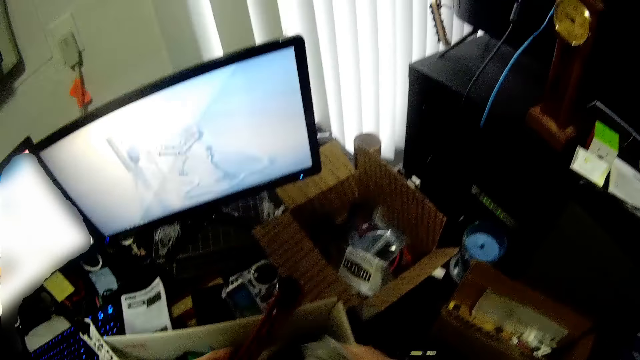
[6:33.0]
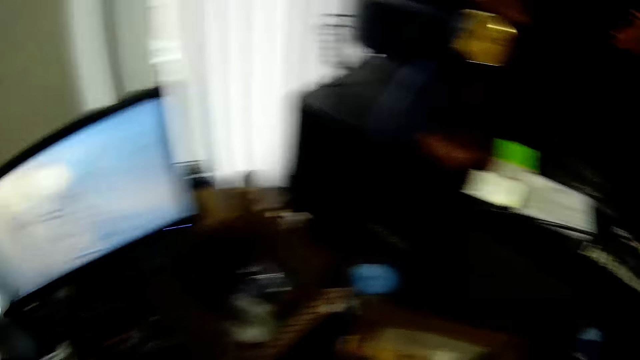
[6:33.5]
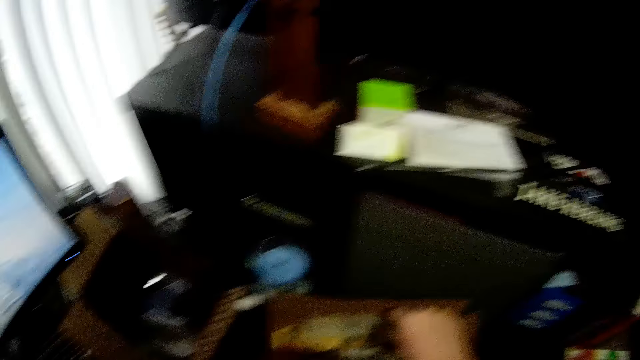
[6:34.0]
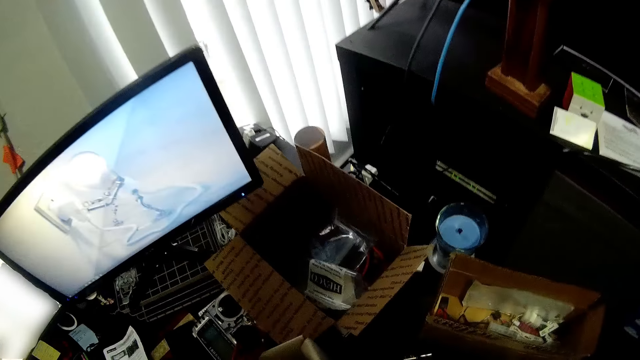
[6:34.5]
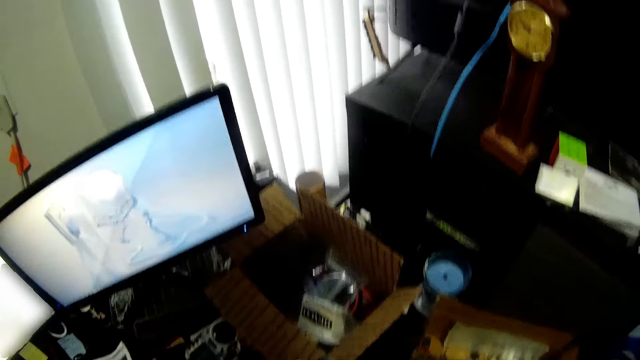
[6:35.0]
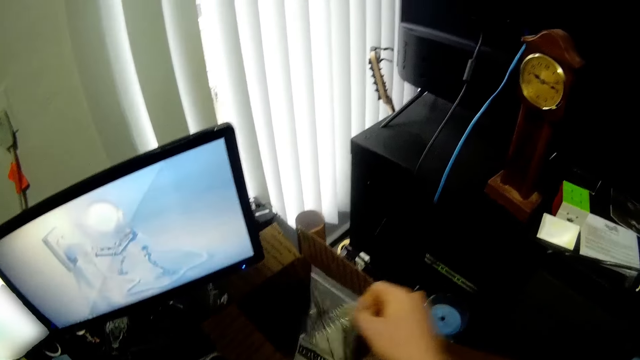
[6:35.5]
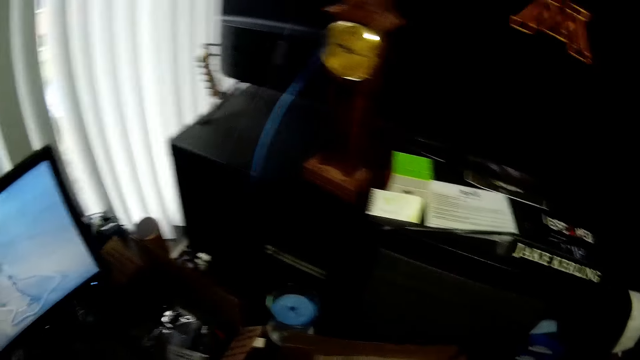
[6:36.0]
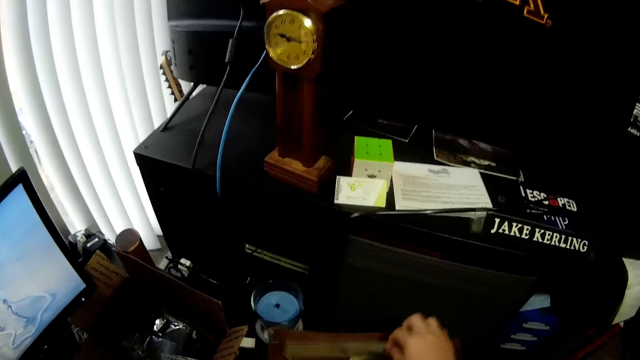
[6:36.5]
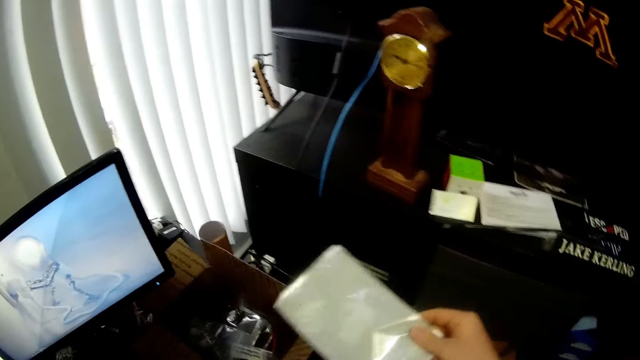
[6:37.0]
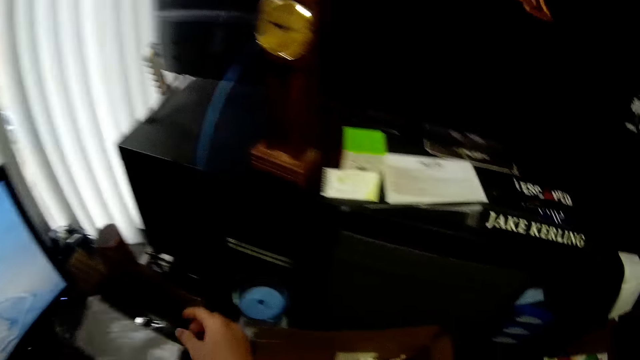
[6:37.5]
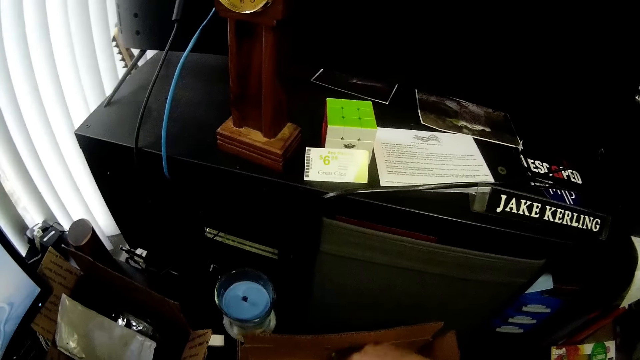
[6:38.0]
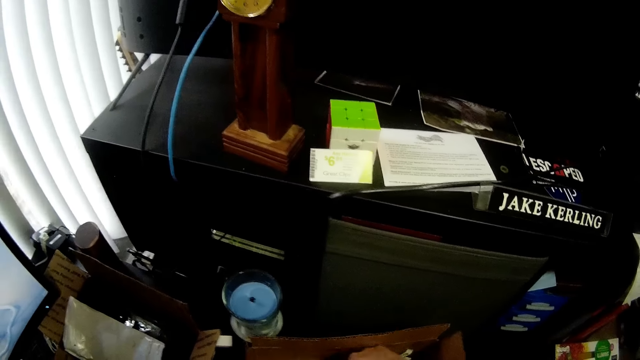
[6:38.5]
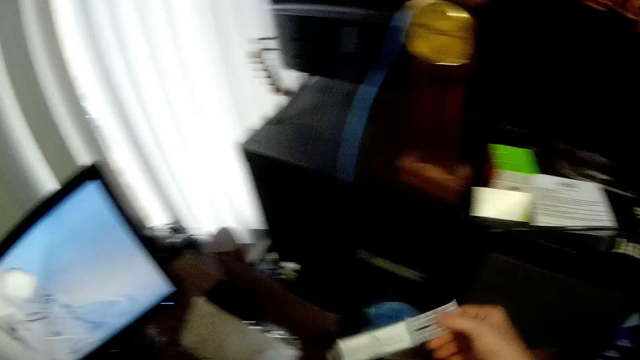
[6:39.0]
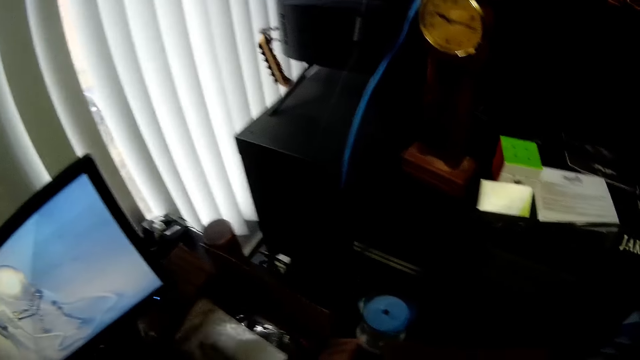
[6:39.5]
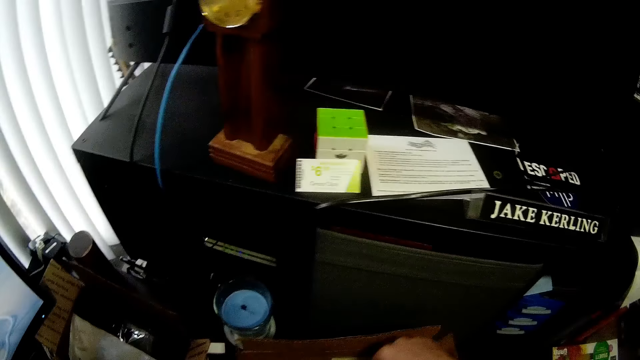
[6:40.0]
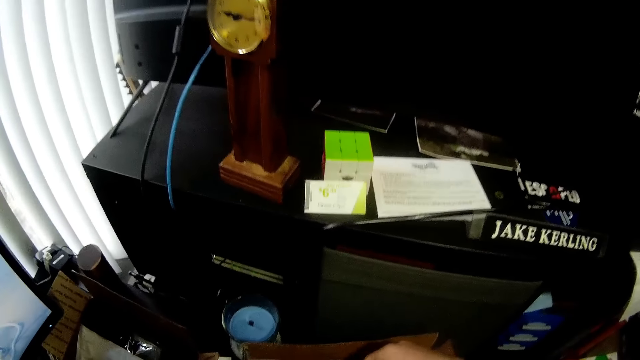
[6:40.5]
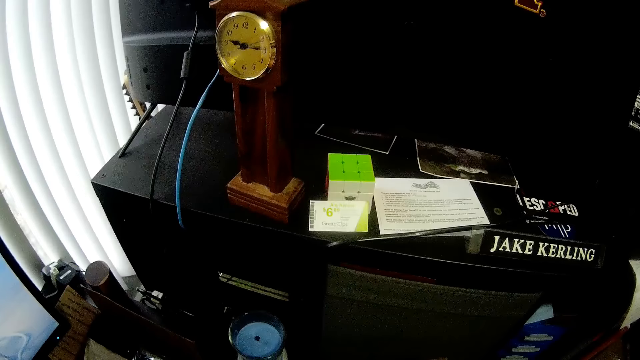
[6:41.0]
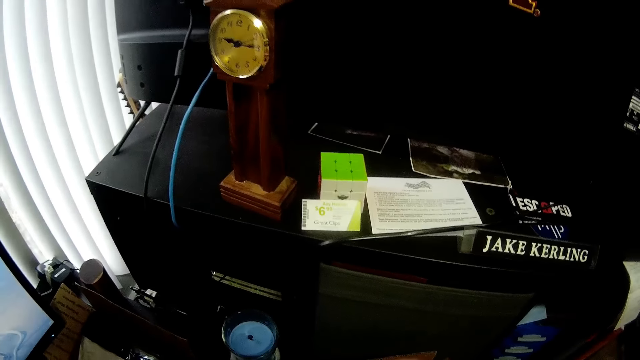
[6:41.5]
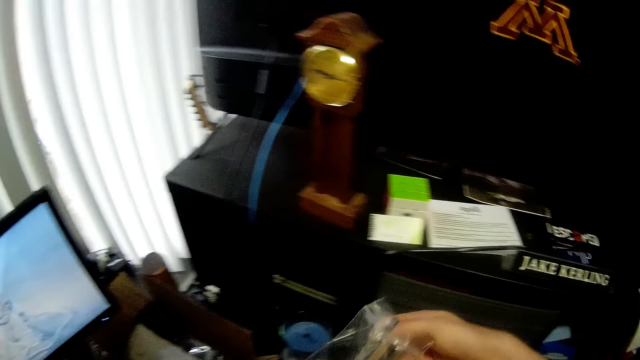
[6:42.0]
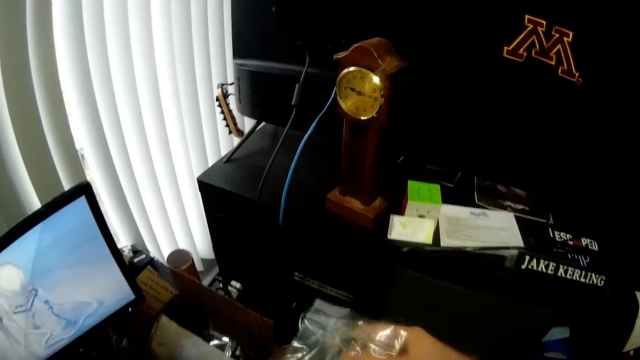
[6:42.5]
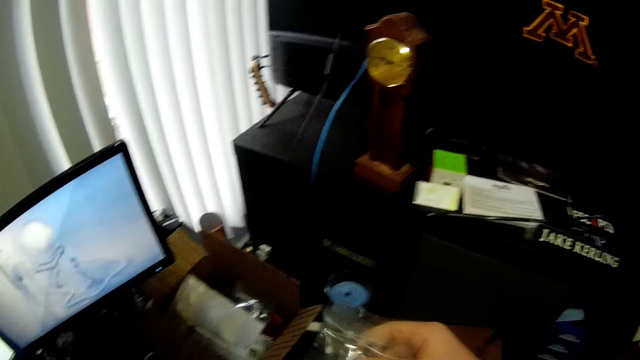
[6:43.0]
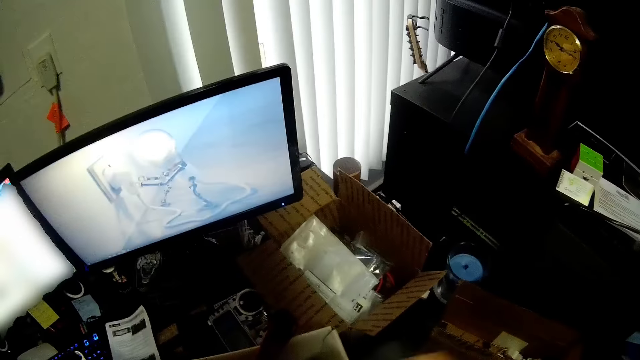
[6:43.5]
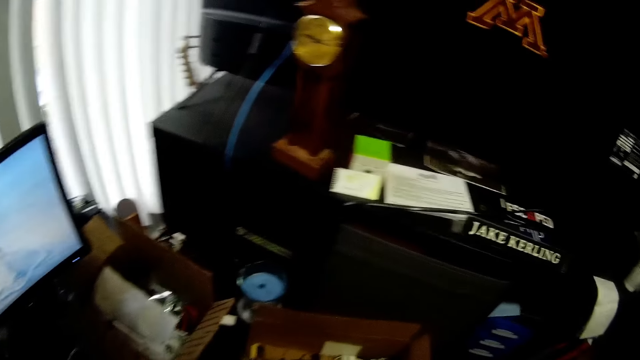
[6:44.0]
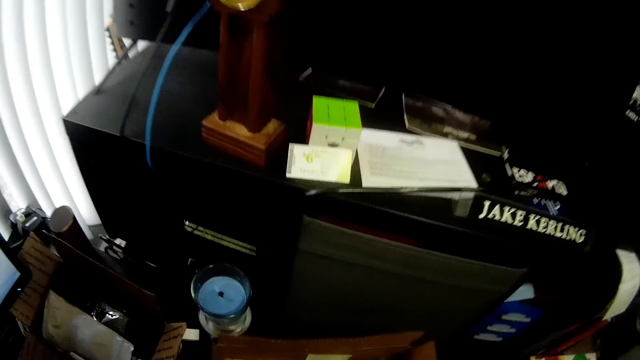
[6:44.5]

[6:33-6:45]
The camera wearer throws a ziplock in a box. They throw something in a box. They drop the cellophane into the big brown carton on the desk. They pick up a white cellophane from the small carton on the desk. They drop the white cellophane into the big brown carton on the desk. They pick a paper from the small carton on the desk. They drop the paper into the big brown carton on the desk. They pick a cellophane from the small carton on the desk.

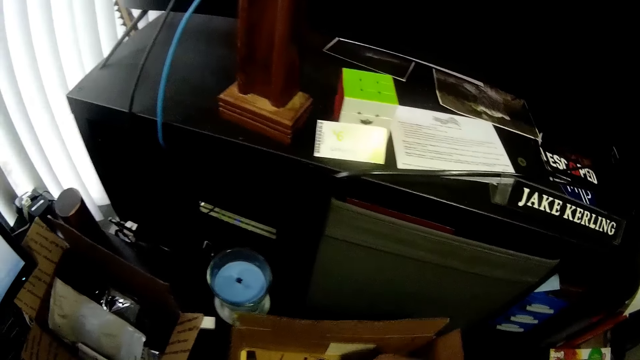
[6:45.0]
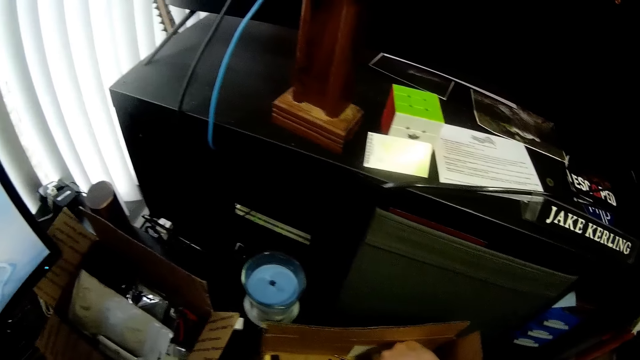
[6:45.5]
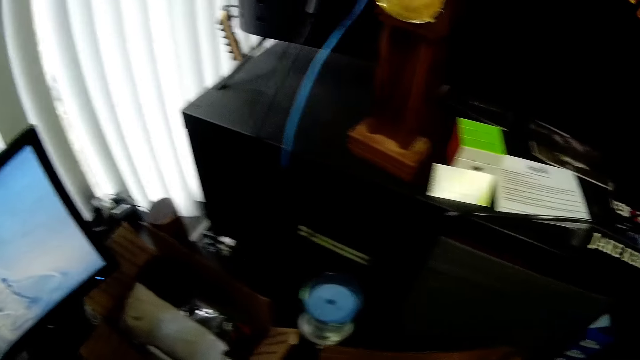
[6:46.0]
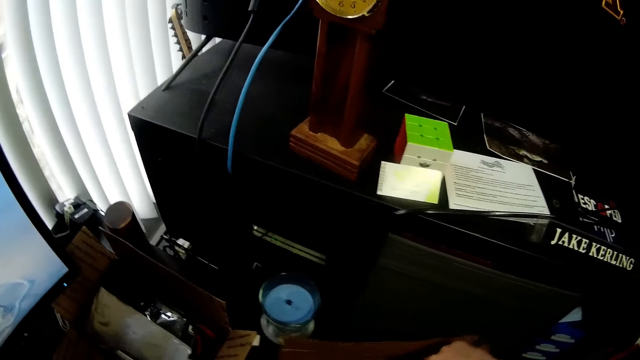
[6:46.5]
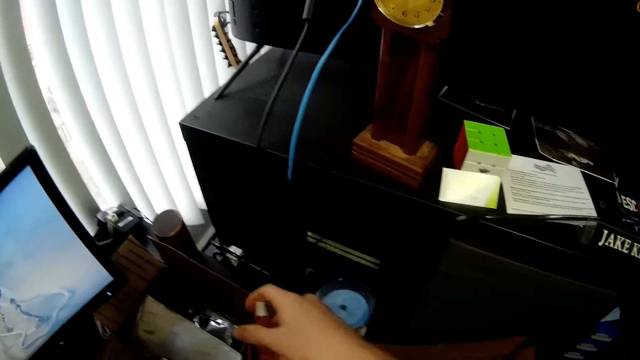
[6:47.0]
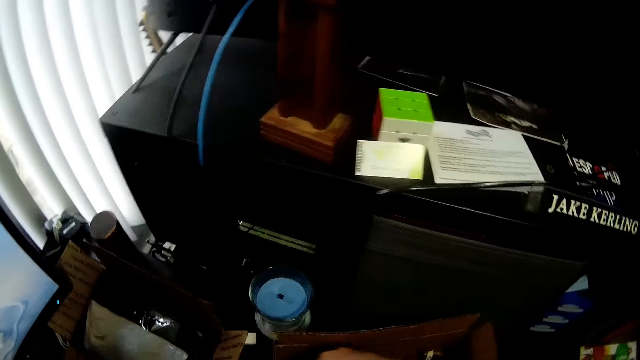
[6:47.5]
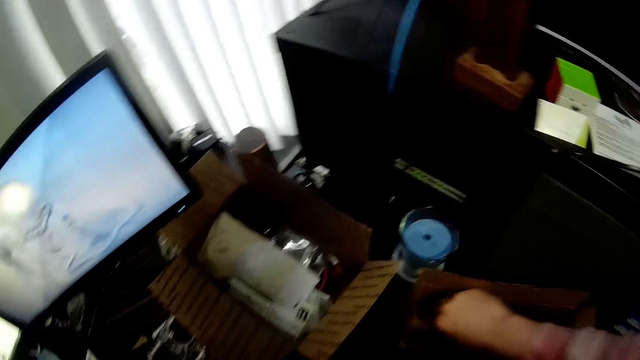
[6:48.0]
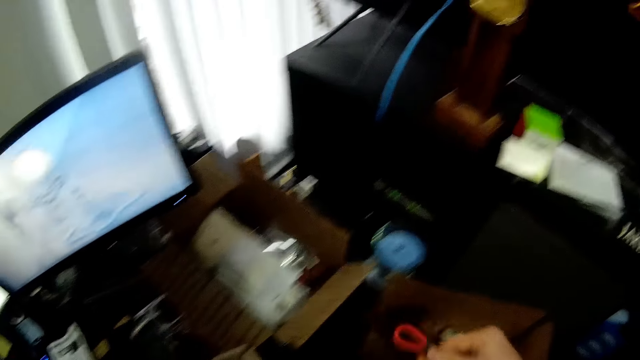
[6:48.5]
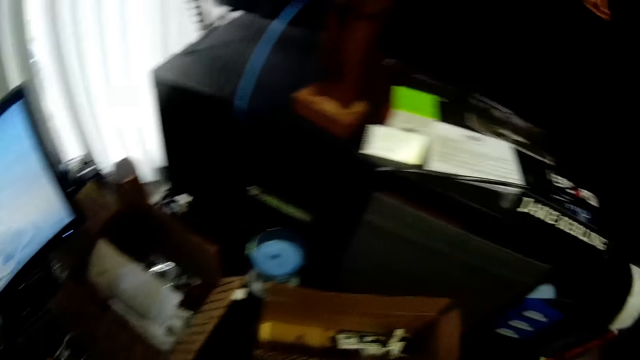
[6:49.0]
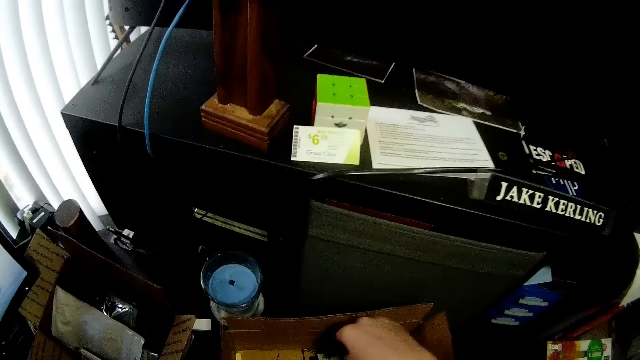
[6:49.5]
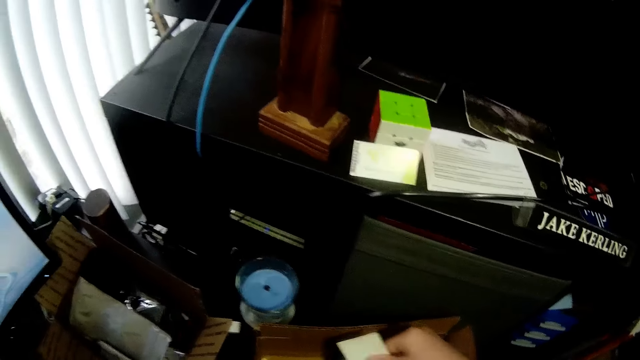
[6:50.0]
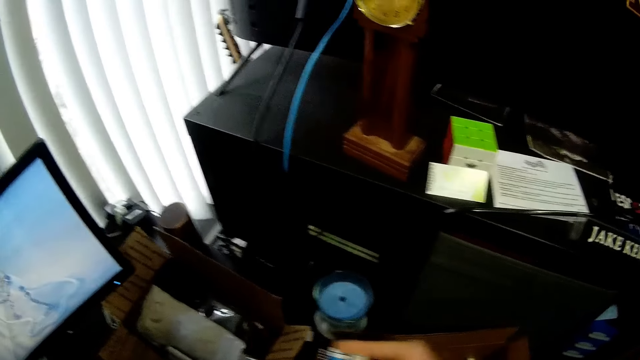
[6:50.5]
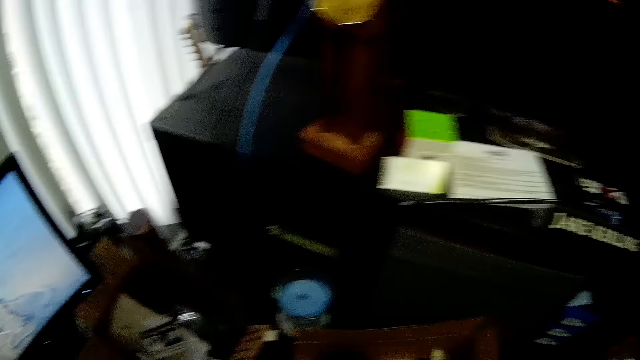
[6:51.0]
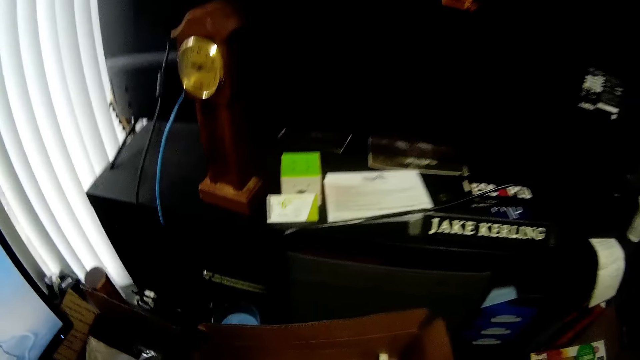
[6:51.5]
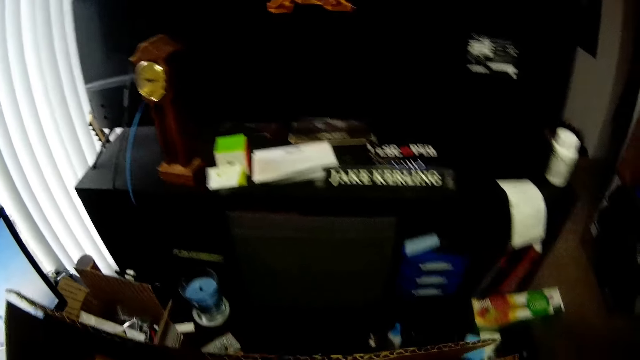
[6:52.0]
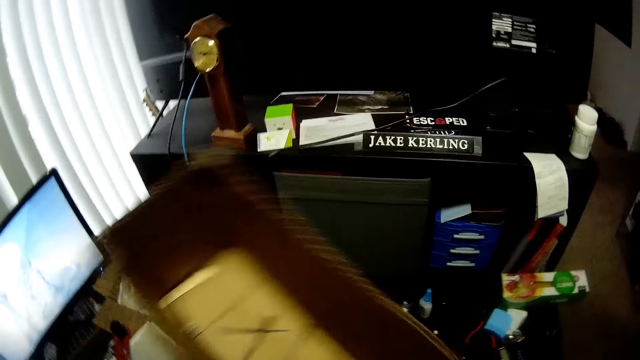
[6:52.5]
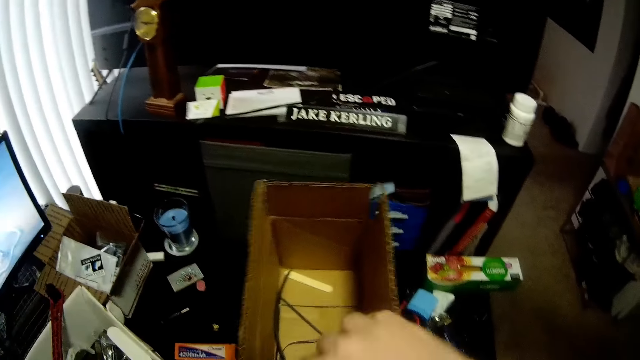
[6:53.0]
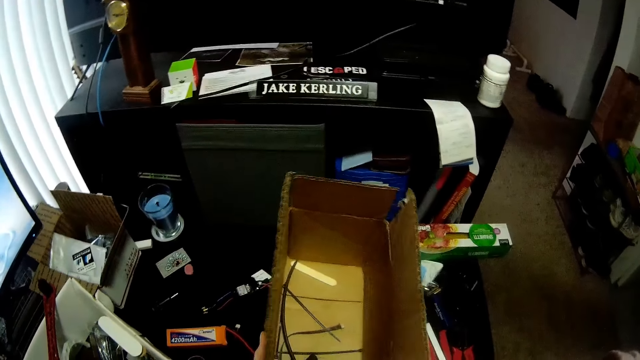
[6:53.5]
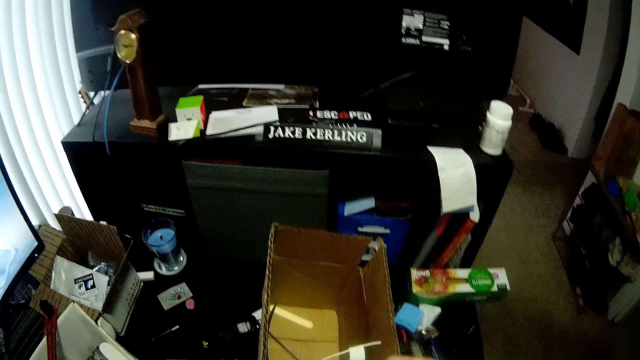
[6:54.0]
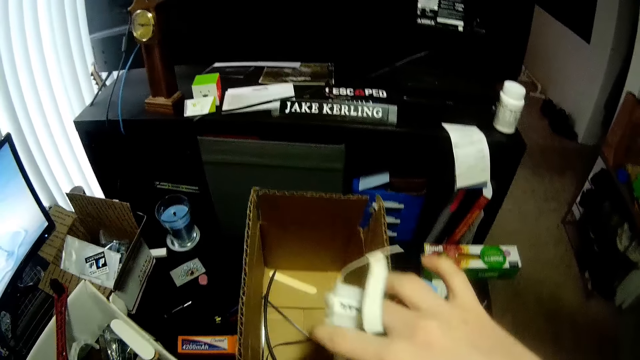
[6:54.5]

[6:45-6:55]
The camera wearer pulls out an object from a box. They drop a small piece of paper into the big brown carton on the desk. They pick up a red wire from the small carton on the desk. They pick a paper from the small carton on the desk. They put the paper into the big brown carton on the desk. They carry the small carton from the desk. They pick up a box.
